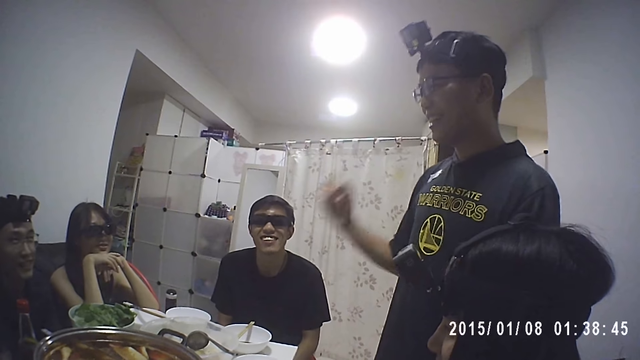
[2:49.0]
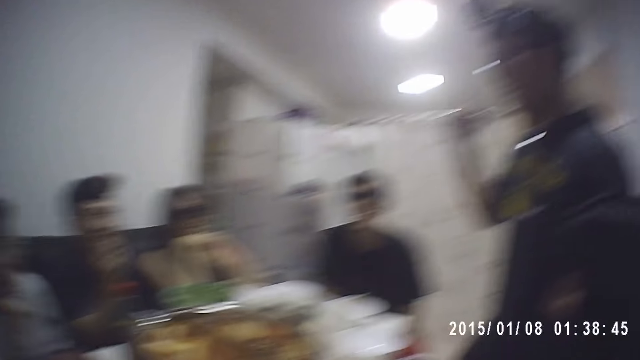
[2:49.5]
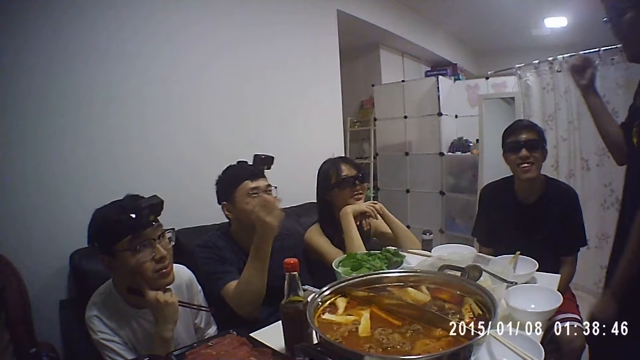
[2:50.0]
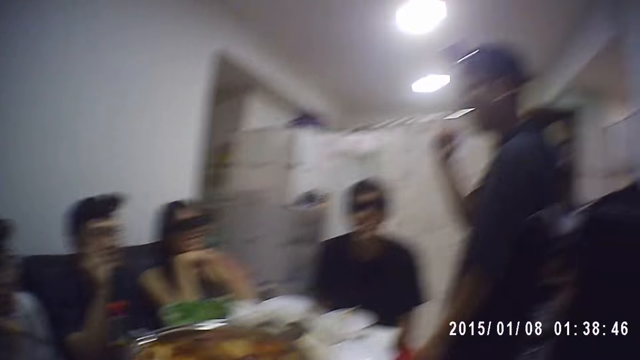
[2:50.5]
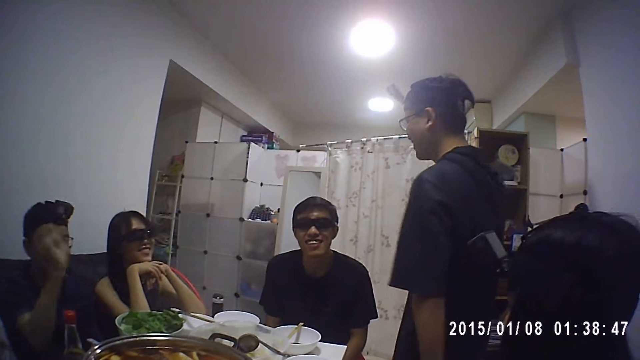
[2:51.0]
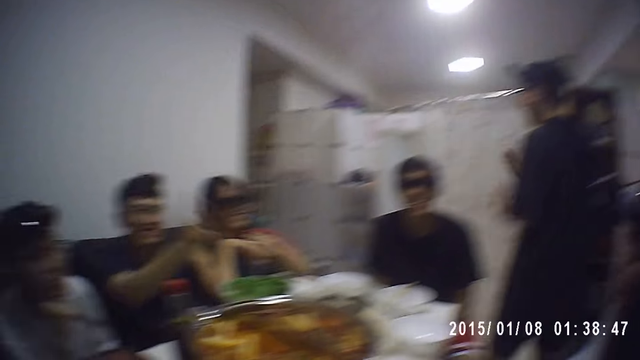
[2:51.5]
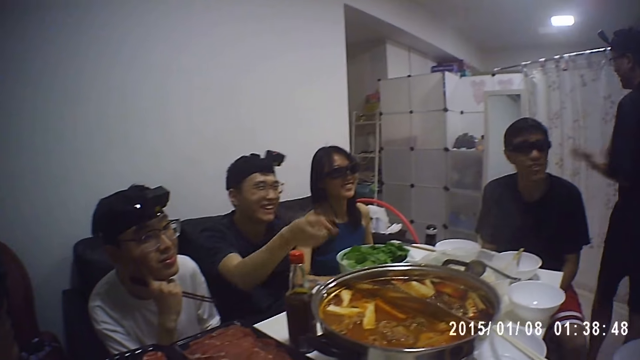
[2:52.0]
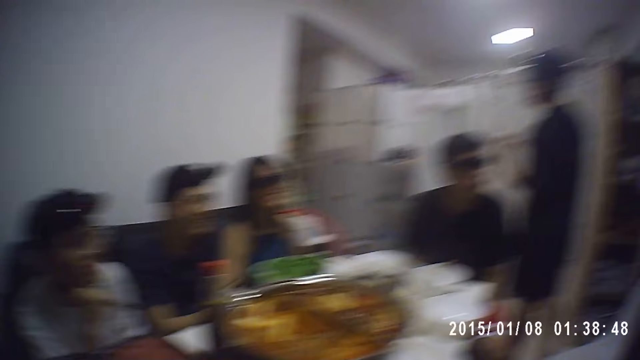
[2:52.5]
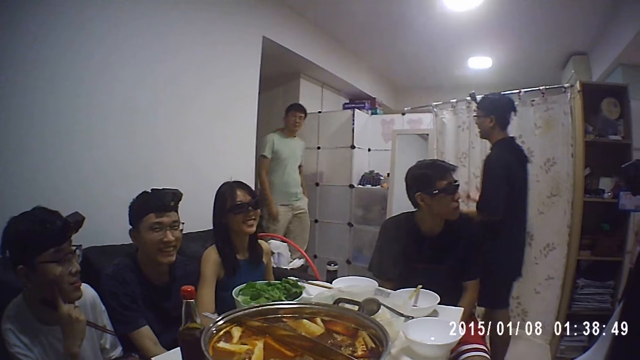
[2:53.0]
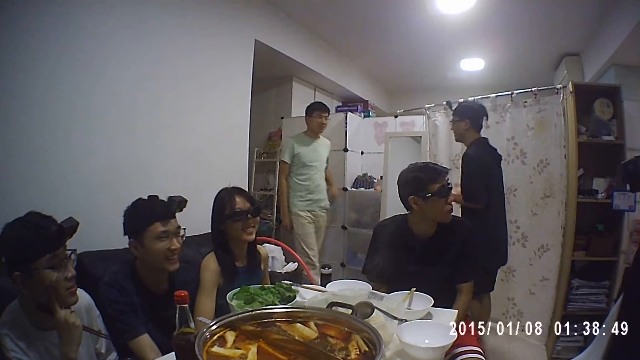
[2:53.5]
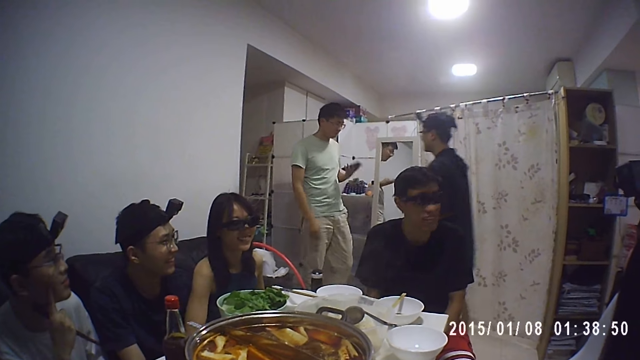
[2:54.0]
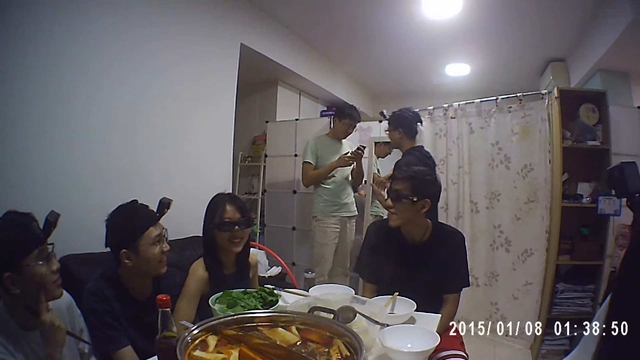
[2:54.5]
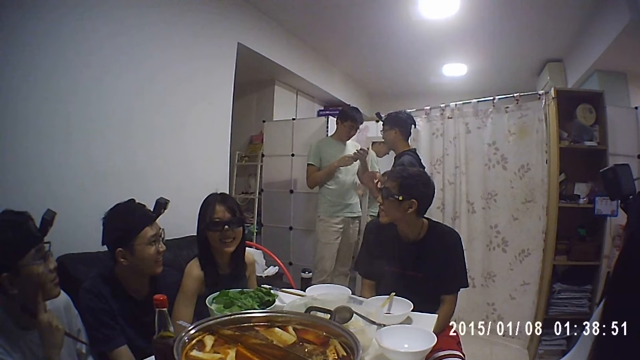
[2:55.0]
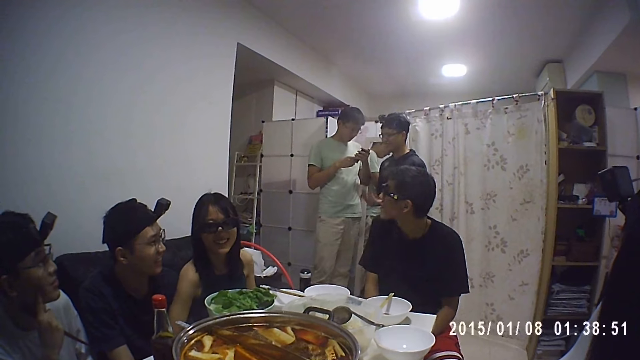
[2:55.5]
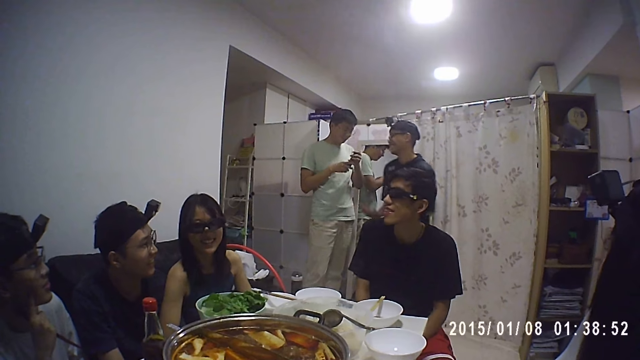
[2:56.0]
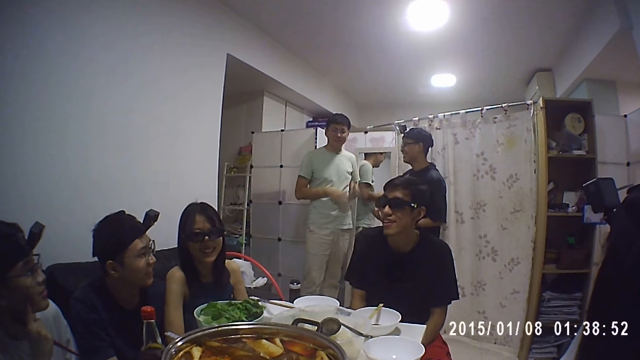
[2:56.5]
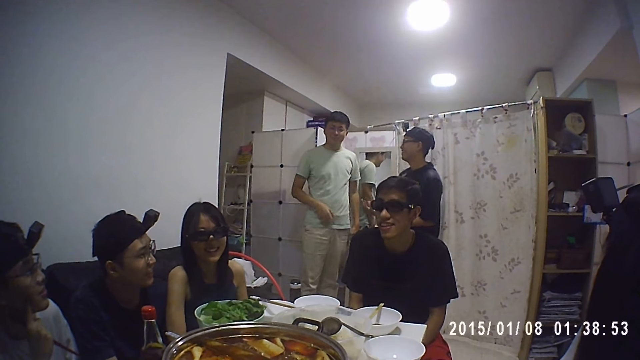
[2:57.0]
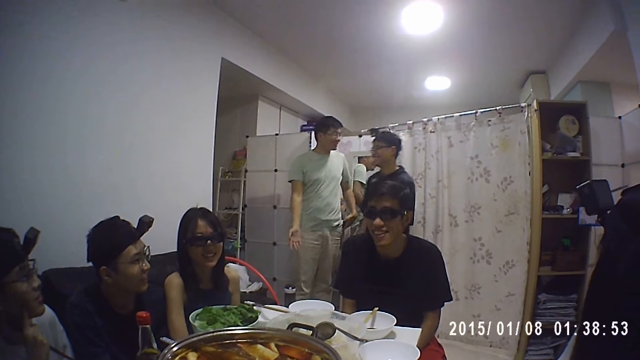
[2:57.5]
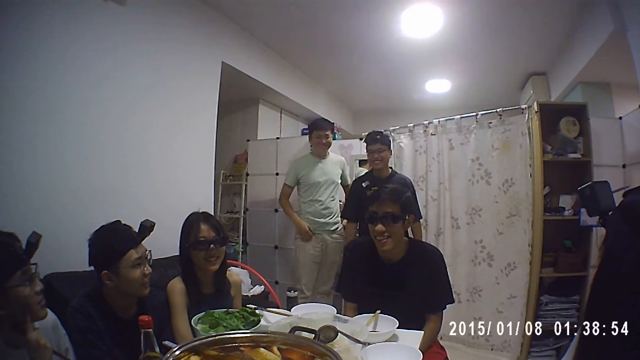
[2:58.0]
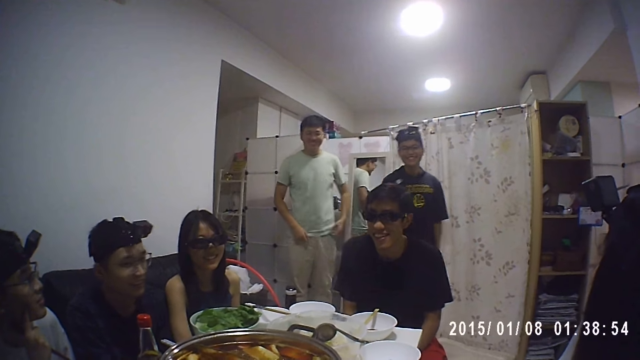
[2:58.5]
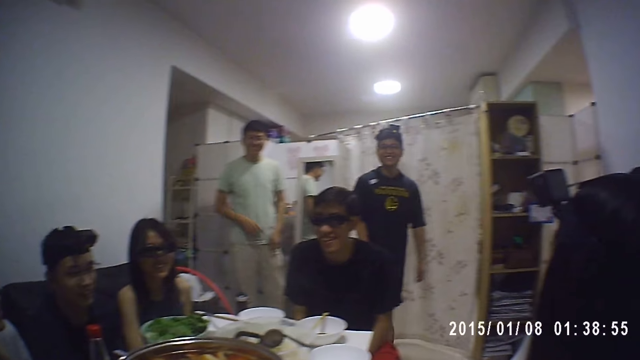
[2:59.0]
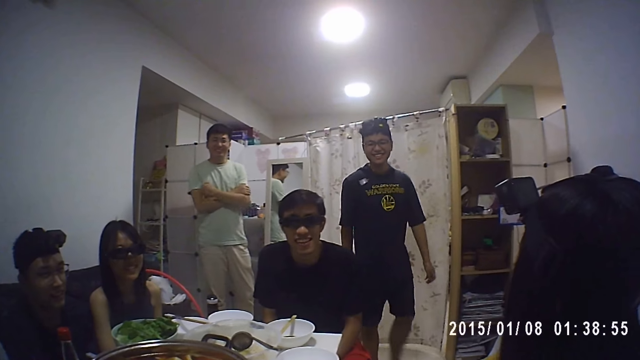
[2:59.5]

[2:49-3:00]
The man gesticulates with his hands. Another man walks around the dining area. A third man walks into the dining area. He brings out his phone from his pocket, operates his phone and puts his phone into his pocket.

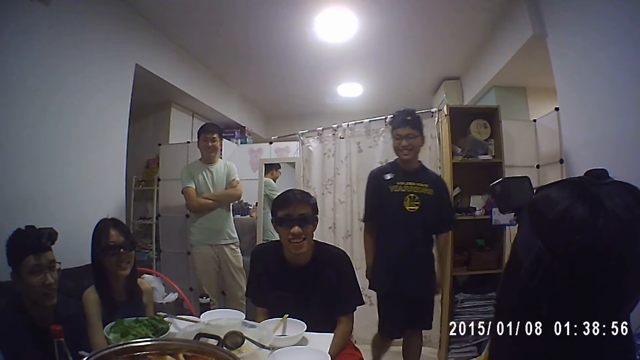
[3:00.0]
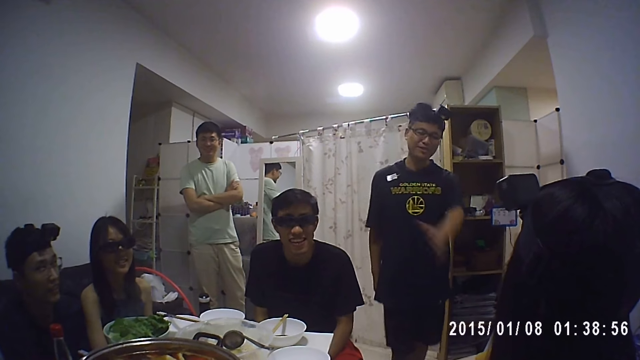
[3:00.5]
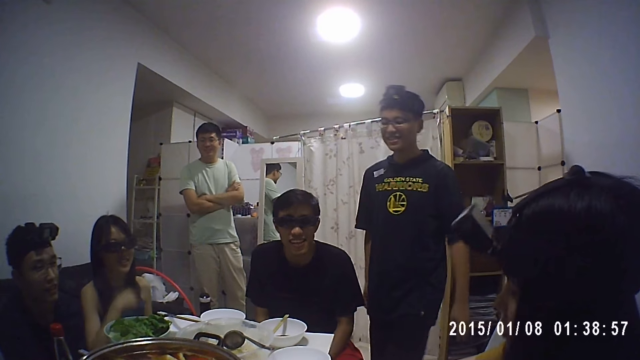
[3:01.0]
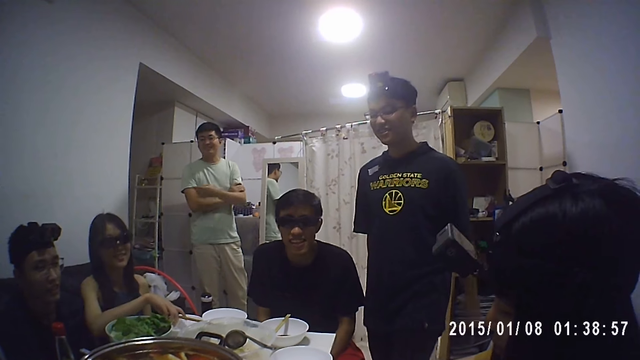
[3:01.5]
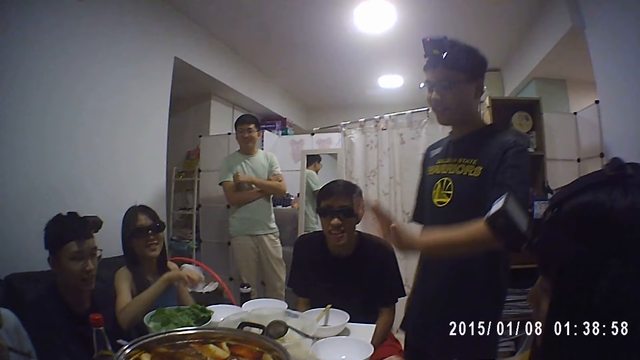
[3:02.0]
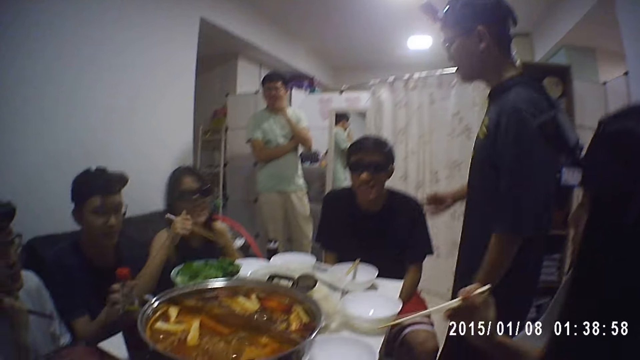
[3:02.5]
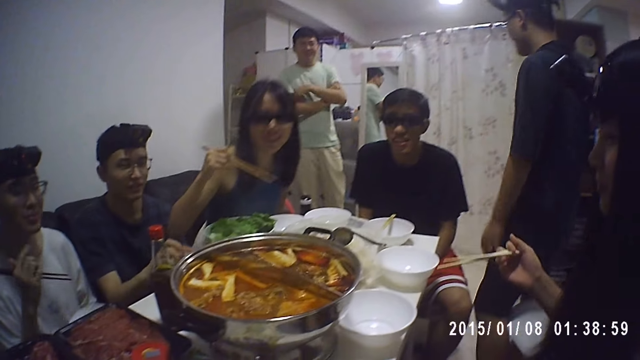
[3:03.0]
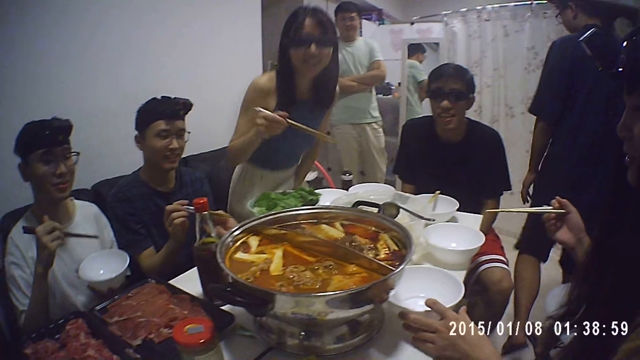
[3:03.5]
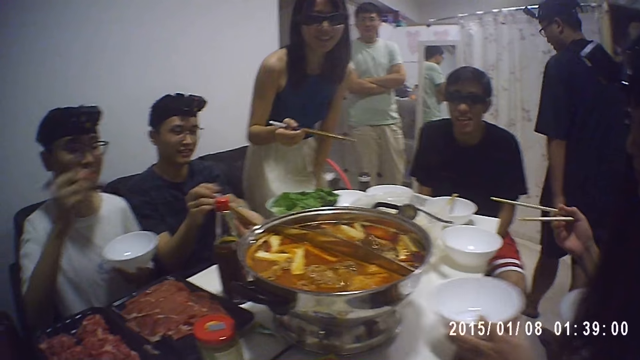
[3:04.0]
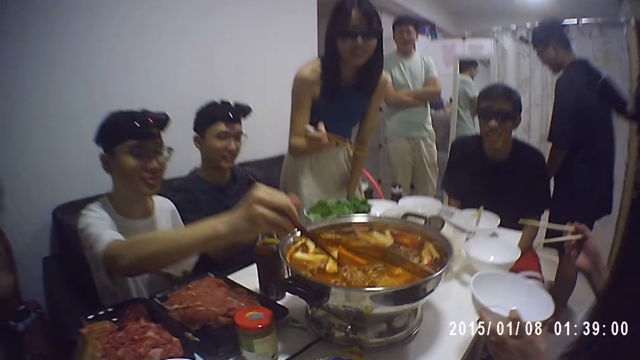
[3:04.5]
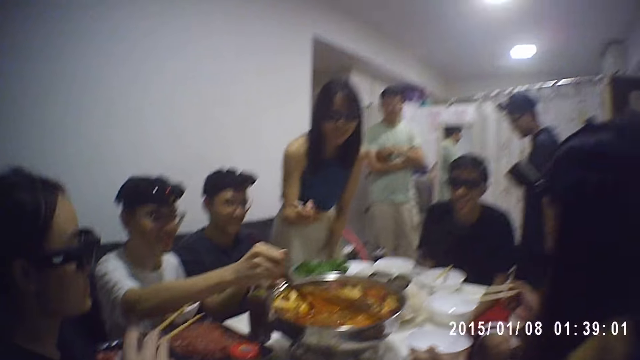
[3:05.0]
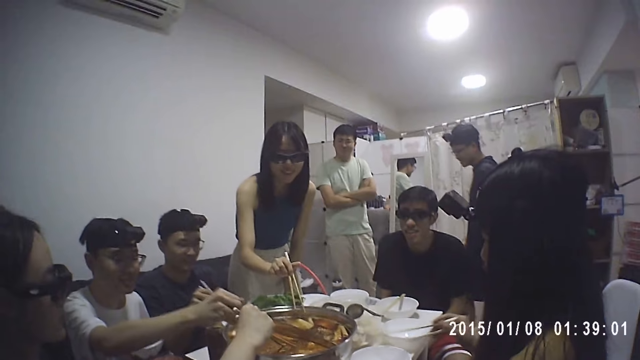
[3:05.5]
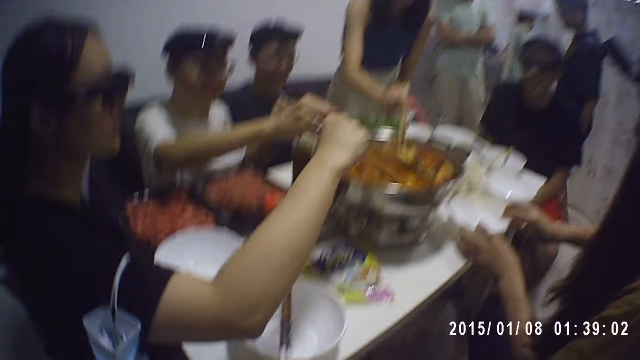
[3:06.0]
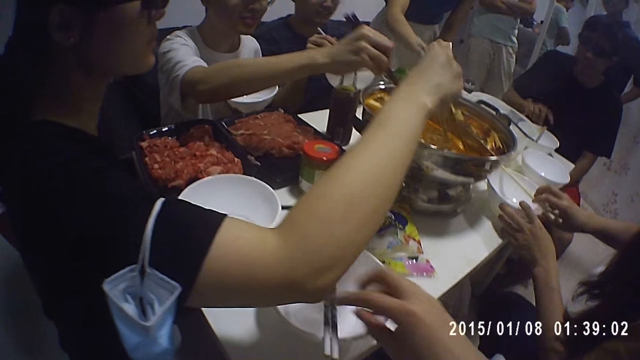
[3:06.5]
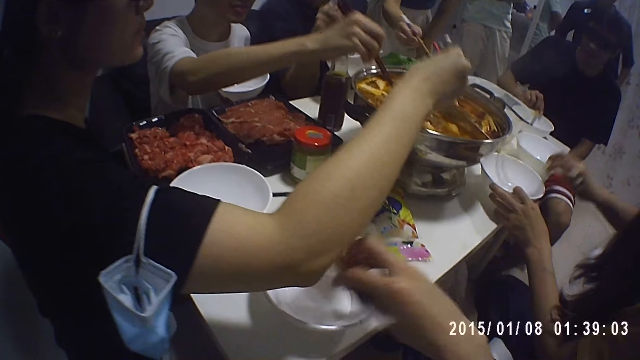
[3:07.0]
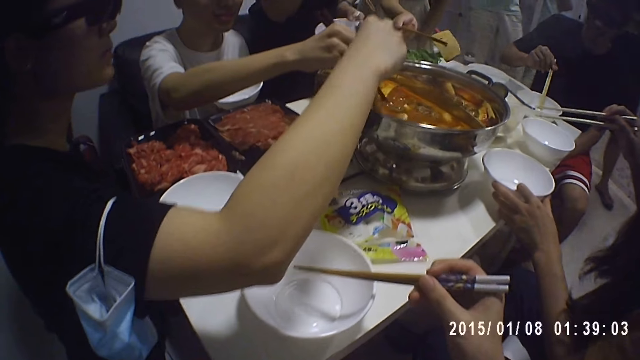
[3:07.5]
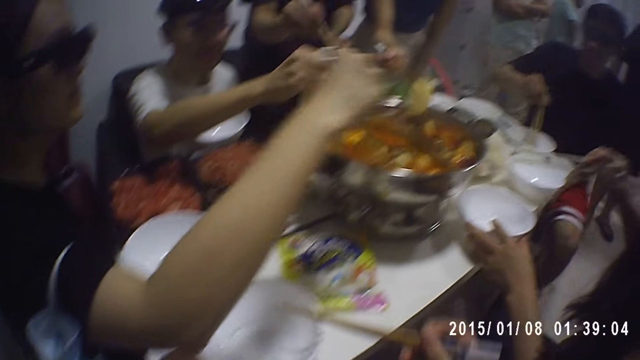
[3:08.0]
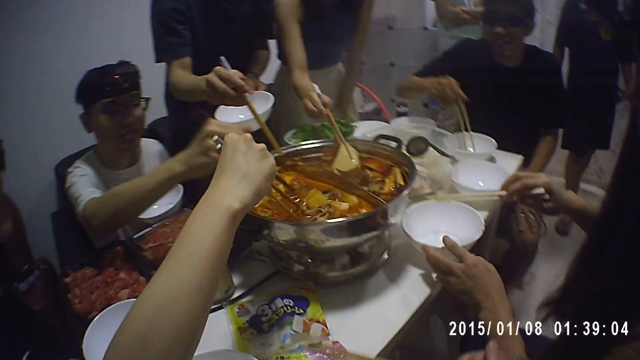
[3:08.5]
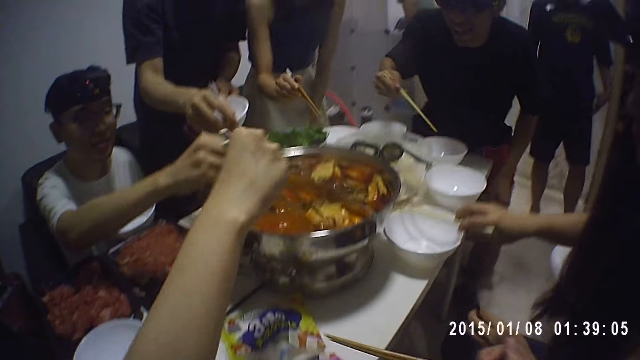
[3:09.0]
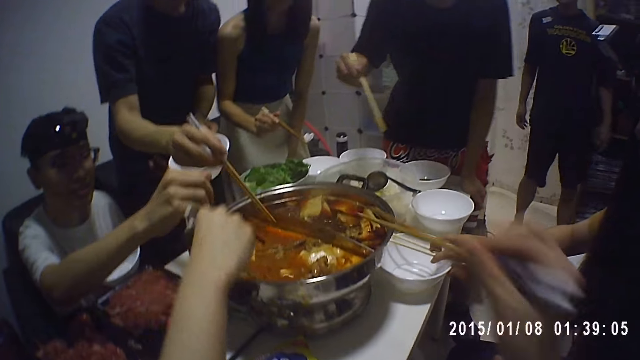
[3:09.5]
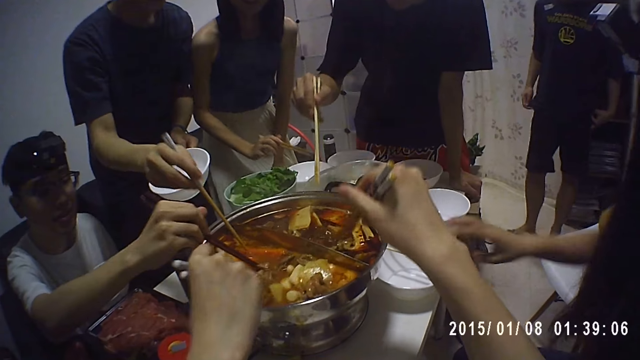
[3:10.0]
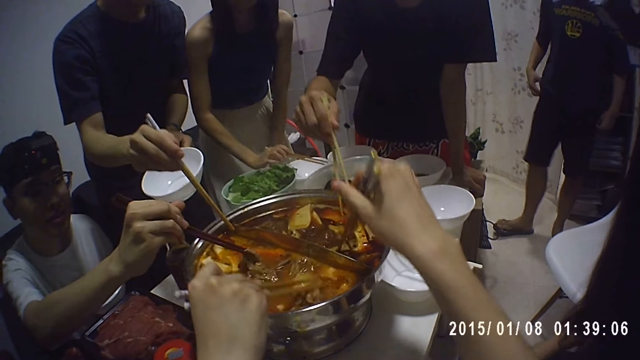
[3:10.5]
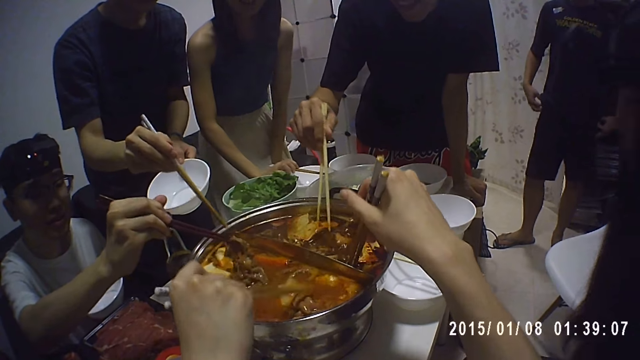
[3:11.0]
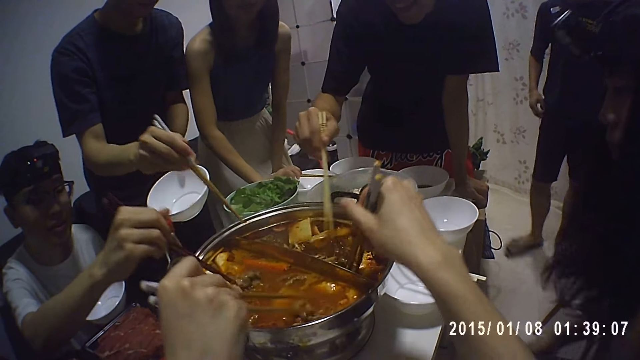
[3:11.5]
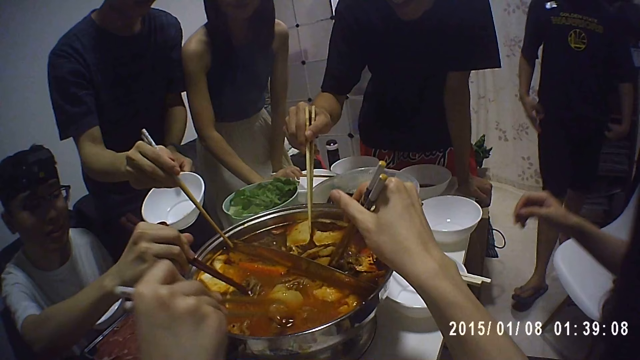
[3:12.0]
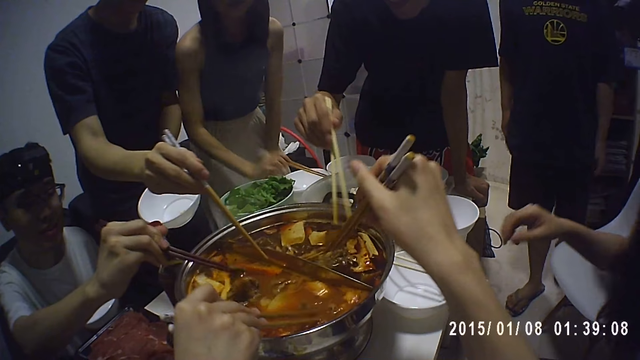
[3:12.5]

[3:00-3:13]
A lady picks the chopsticks from the dishware. Another lady picks the chopsticks from the dishware. A man picks the chopsticks from the dishware. The first lady stands up. The second lady picks the dishware from the table. Another man mixes the food in the cookware. A third lady dips chopsticks into the cookware. The first lady mixes the food in the cookware. The second lady drops the chopsticks on the dishware and picks the dishware from the table. The camera wearer picks the chopsticks from the dishware. A third man picks chopsticks from the dishware. The first man stands up. The third man stands up. The first man serves food in the dishware. The second lady drops the chopsticks on the dishware. The camera wearer dips the chopsticks into the cookware and picks the beef from the serving with the chopsticks. The first lady drops the chopsticks on the dishware. The third man mixes food in the cookware.
